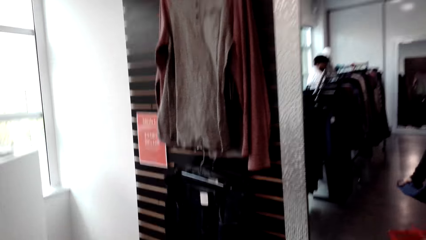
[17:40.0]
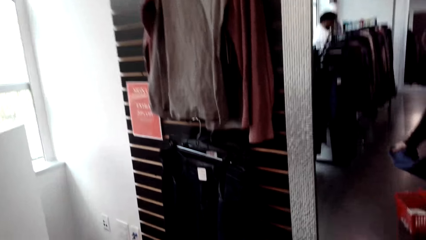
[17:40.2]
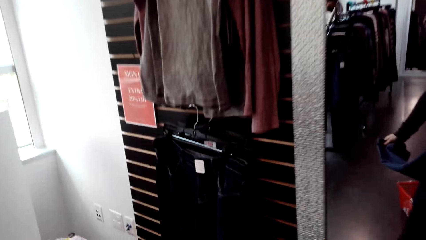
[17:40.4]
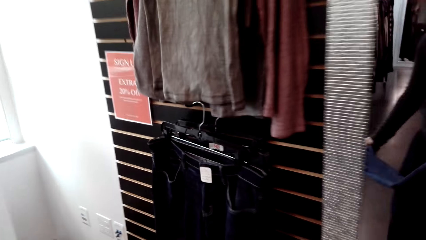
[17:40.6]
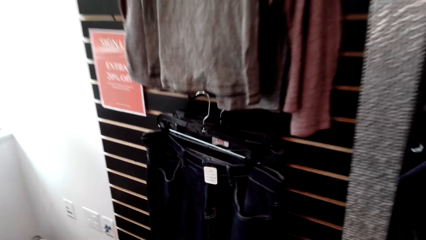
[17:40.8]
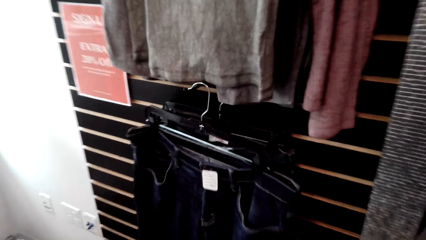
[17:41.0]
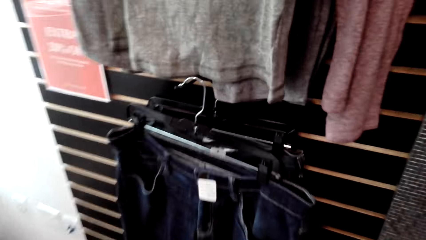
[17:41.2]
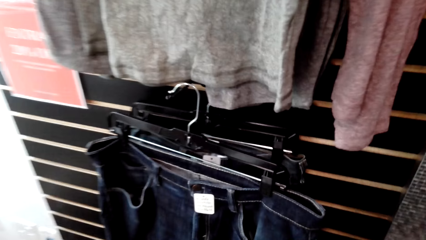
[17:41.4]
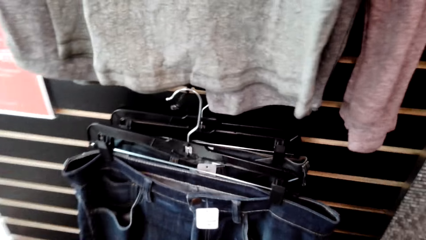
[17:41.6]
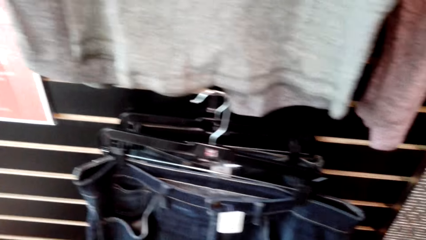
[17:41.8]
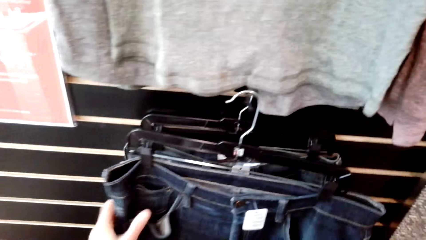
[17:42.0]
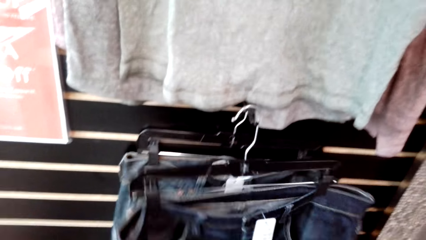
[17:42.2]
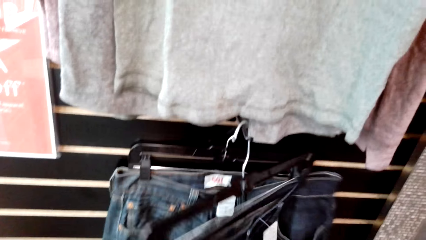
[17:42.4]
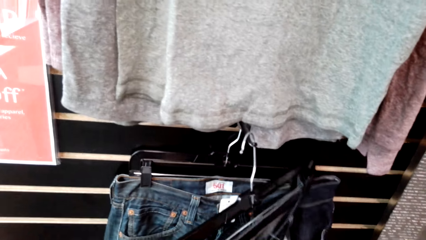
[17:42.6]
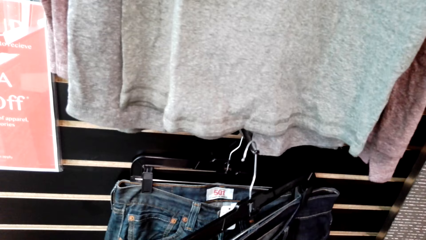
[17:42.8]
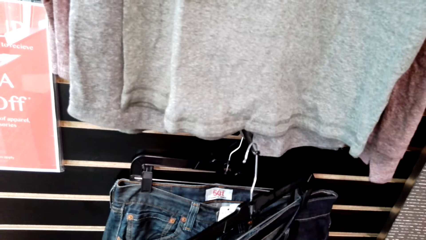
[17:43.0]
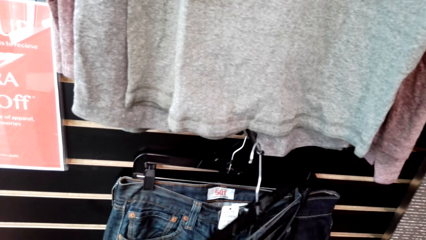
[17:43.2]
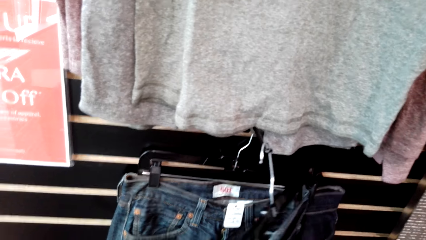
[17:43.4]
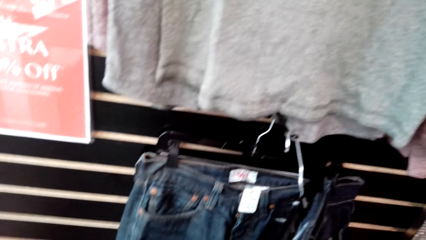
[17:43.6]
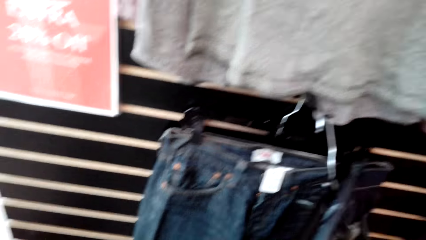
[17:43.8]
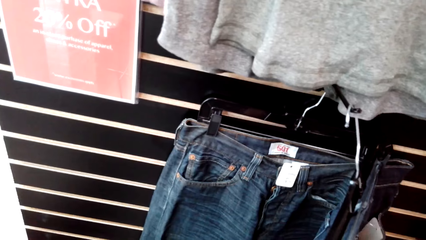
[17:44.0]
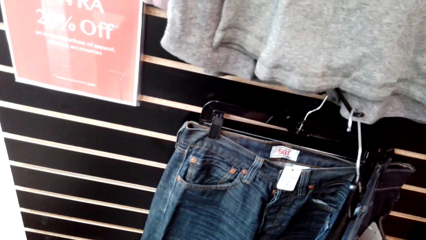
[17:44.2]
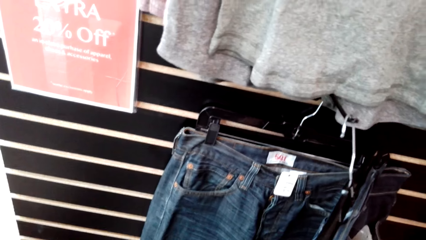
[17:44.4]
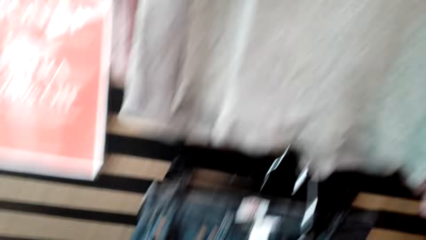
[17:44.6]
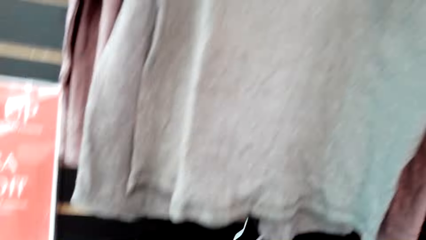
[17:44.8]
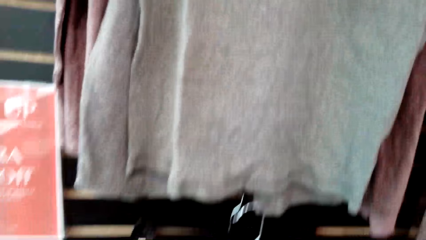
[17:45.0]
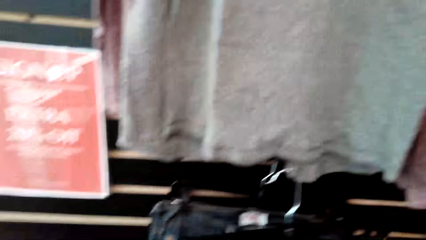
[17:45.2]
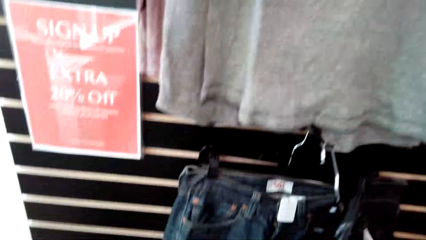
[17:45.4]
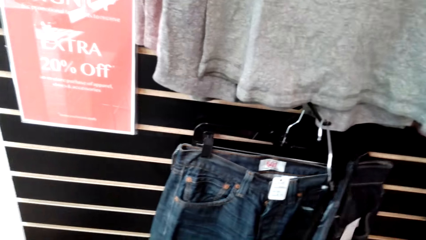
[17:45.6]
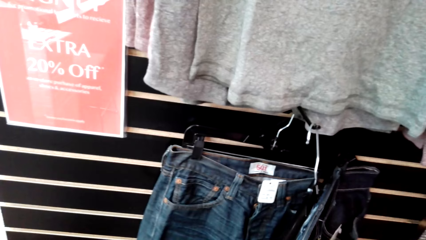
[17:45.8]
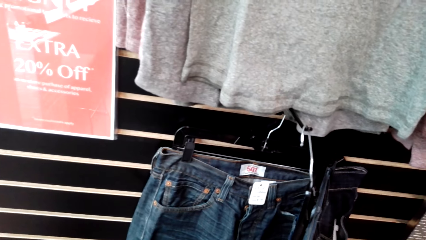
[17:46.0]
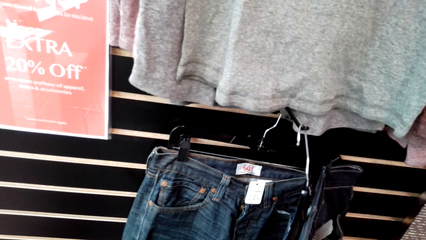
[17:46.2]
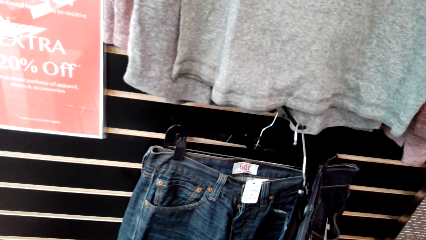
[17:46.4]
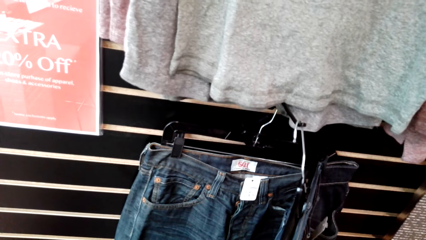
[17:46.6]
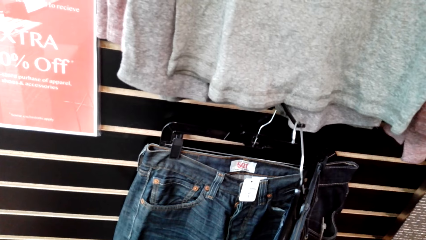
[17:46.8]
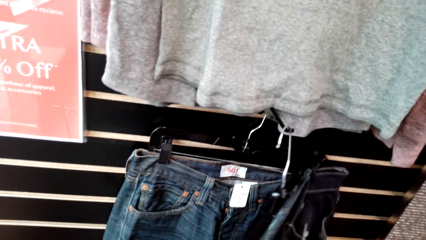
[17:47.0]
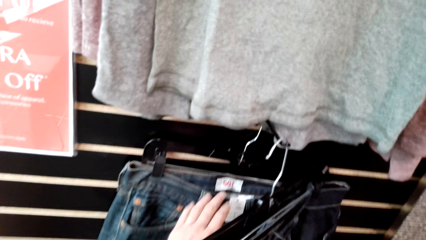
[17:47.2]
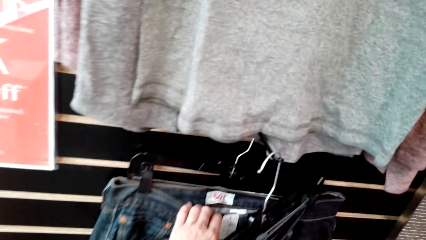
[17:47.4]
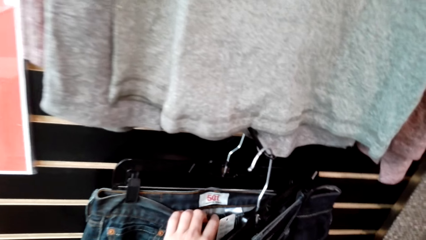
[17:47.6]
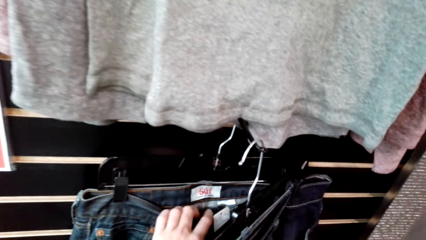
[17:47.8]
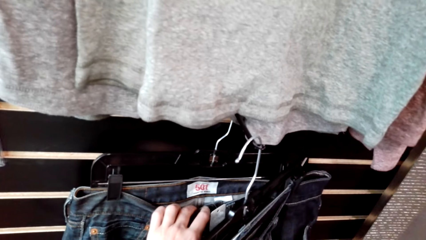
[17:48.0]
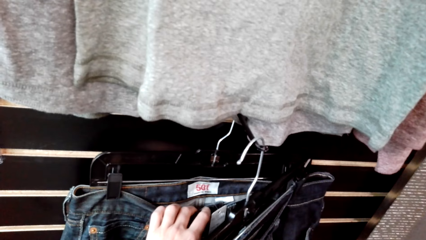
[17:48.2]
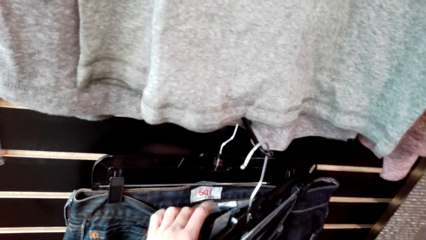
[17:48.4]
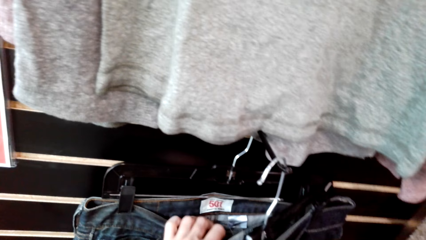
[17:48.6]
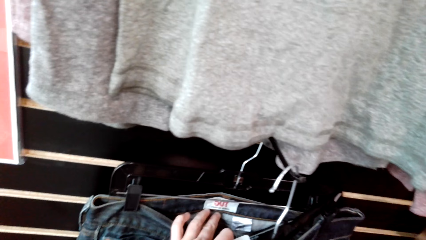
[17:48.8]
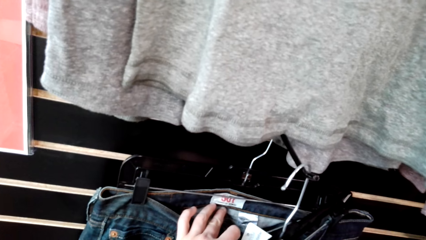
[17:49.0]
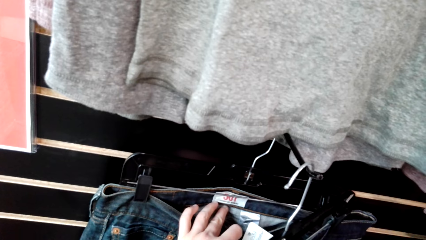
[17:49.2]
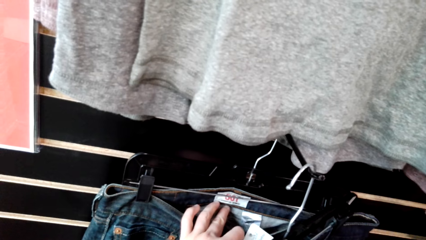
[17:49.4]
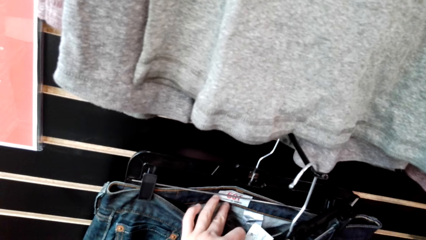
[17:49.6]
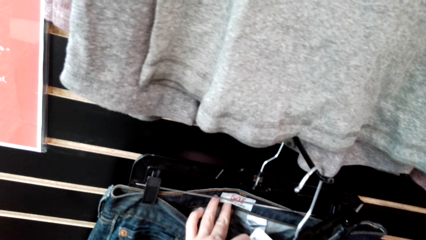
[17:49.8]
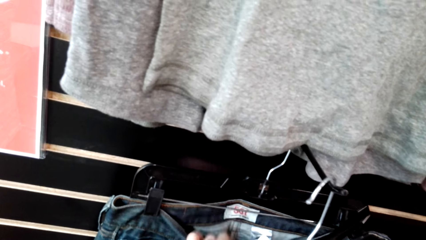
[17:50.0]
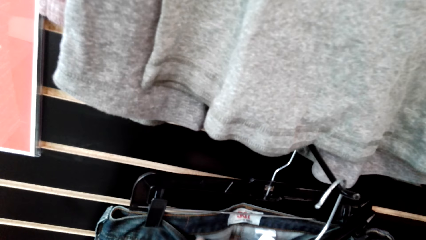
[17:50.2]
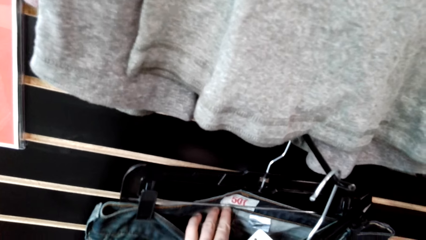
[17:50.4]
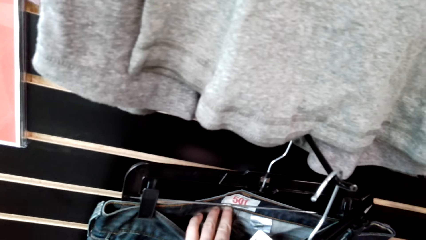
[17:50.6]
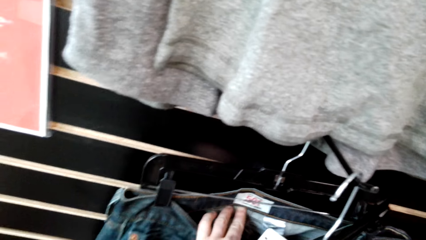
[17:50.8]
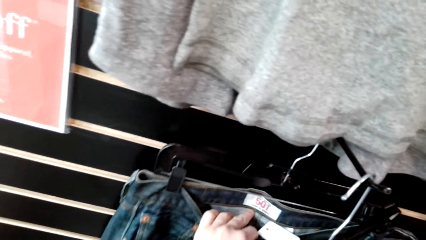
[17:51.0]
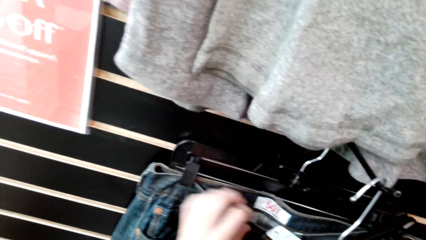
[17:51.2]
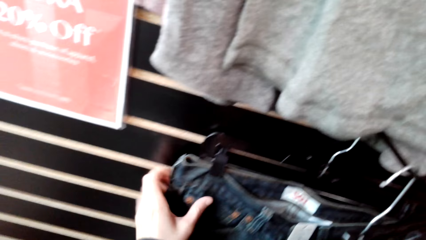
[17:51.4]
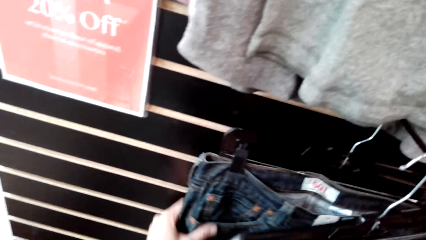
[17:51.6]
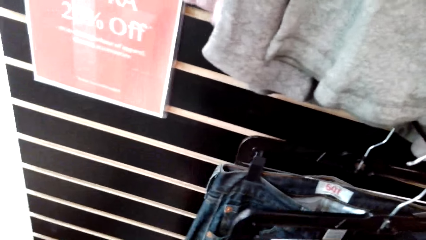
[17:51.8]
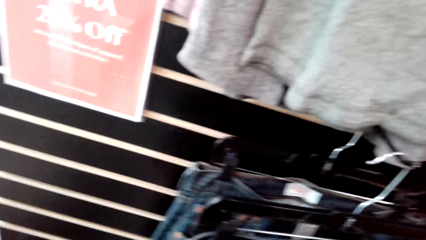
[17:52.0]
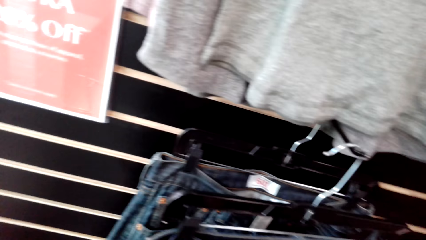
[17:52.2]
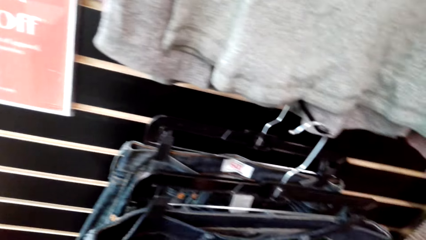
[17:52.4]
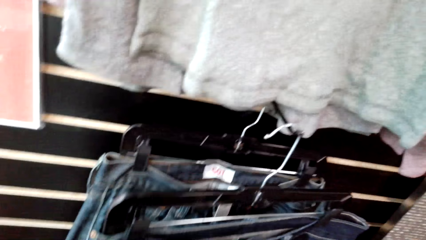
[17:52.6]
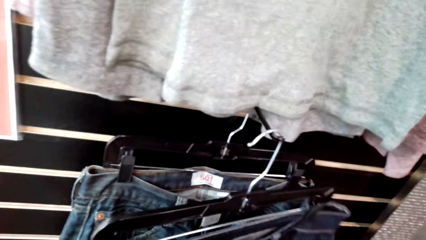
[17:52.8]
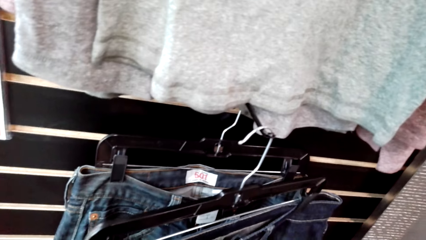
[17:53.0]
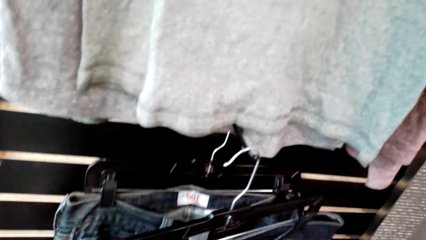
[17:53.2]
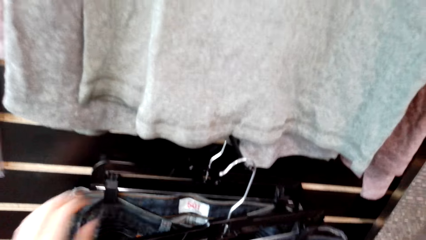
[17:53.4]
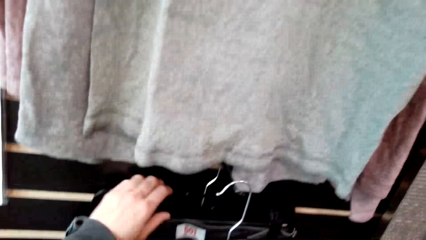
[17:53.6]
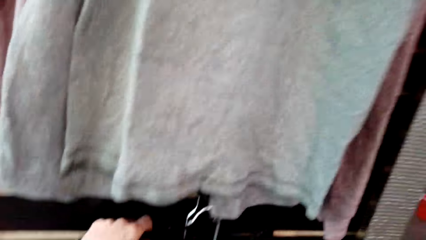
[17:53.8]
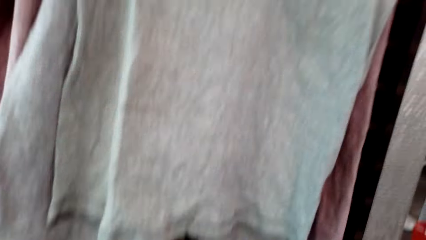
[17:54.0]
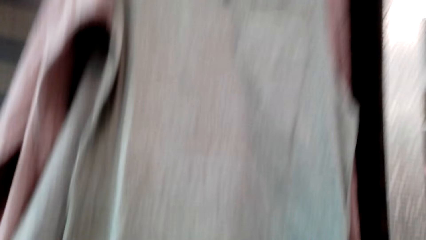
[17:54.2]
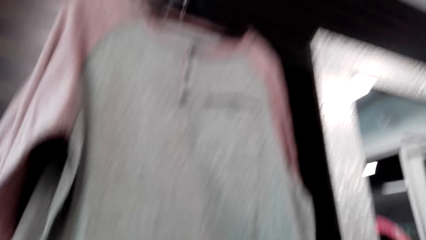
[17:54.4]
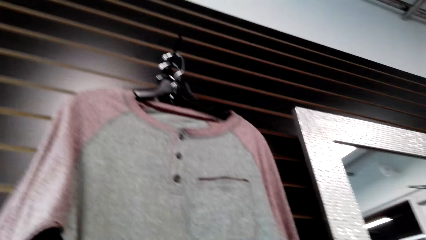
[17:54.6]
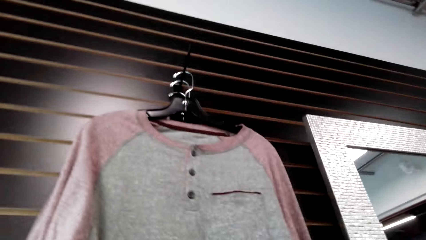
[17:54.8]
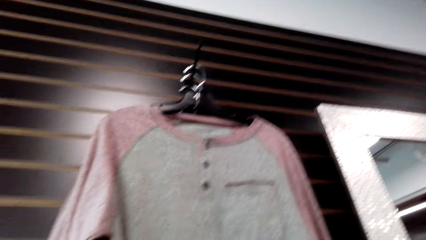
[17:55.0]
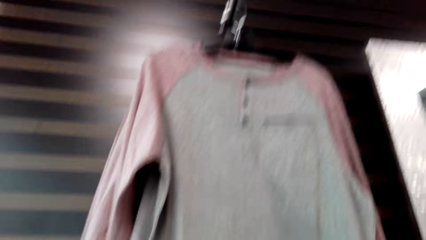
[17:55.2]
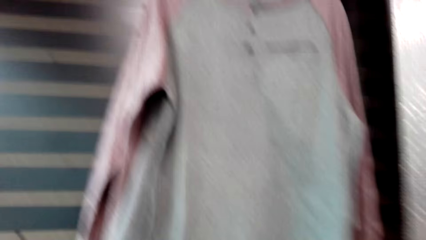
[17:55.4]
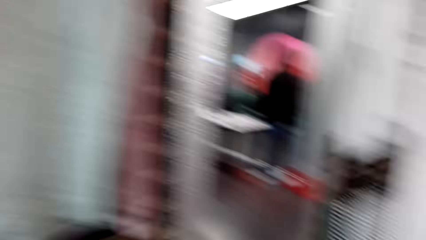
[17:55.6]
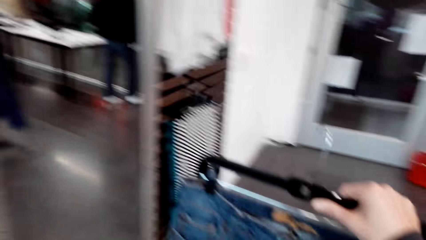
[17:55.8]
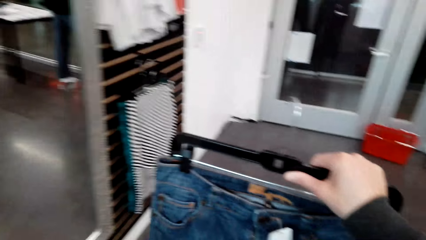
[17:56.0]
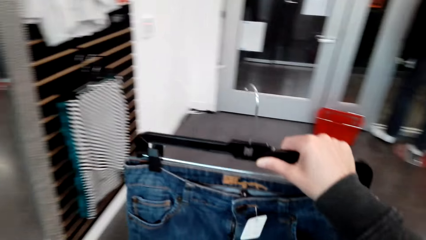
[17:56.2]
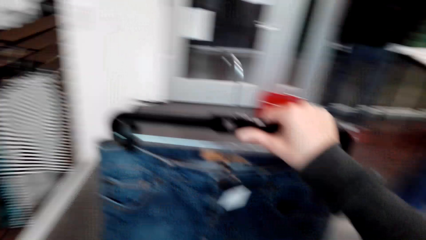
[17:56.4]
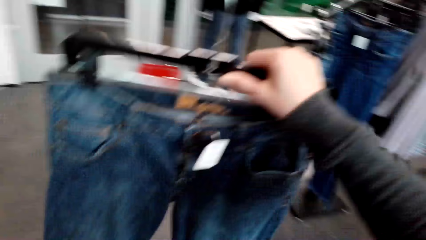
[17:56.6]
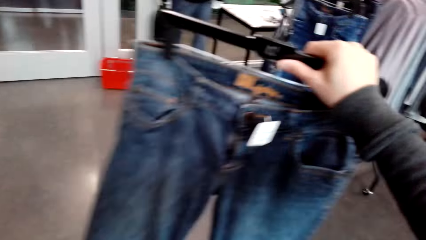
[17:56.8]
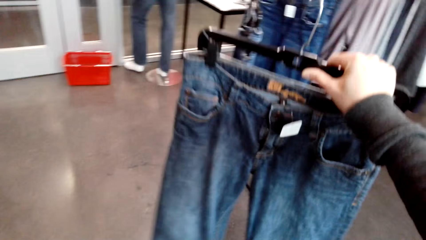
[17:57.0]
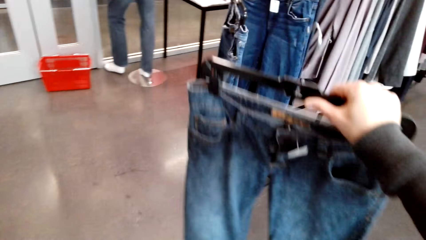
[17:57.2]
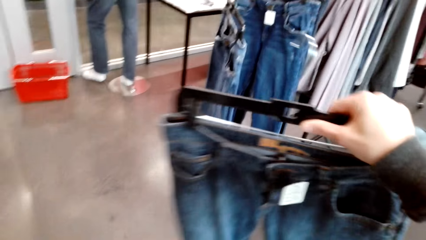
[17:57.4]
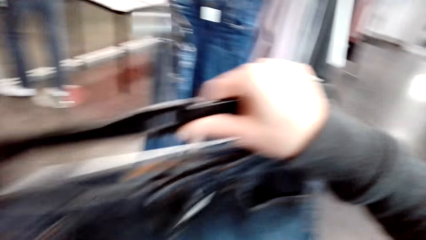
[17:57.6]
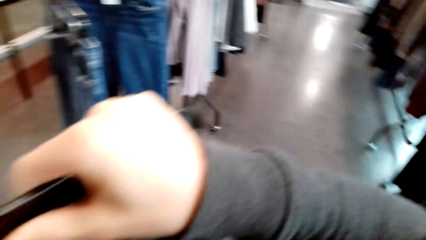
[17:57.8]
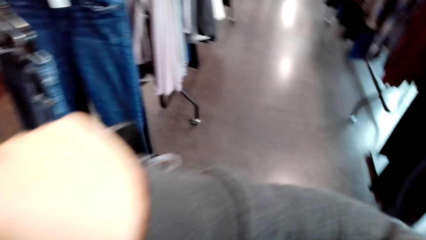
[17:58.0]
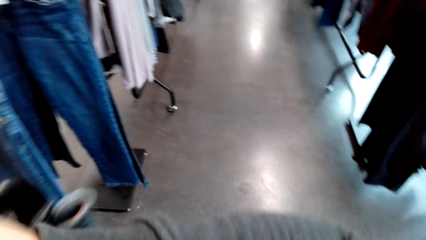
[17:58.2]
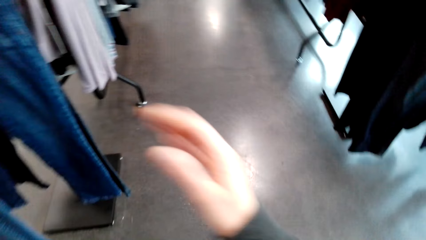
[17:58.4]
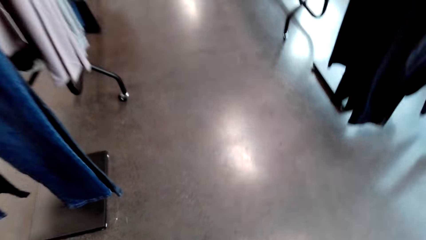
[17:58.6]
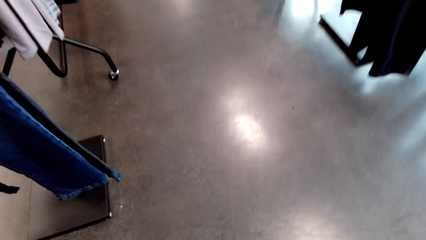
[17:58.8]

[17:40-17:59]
The camera wearer inspects the trousers. They pick the trouser jeans.
